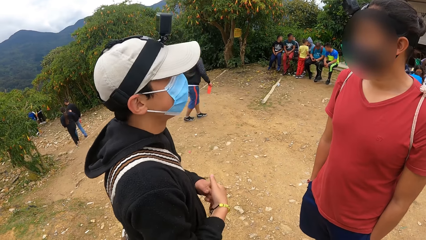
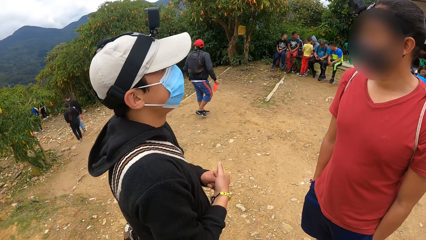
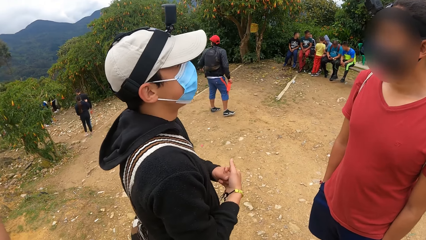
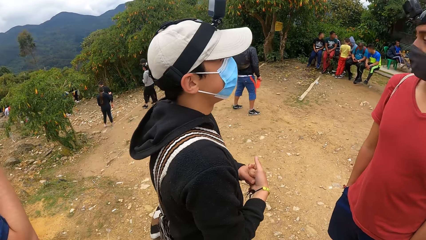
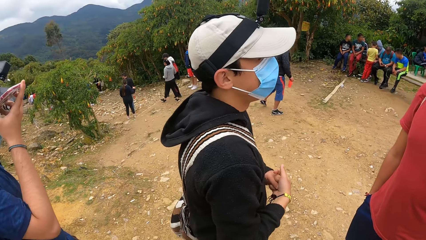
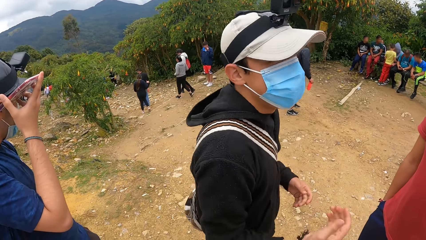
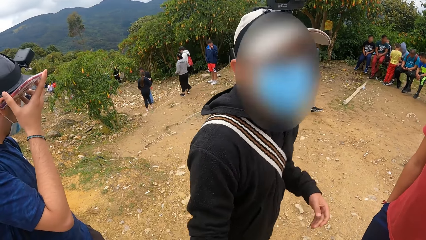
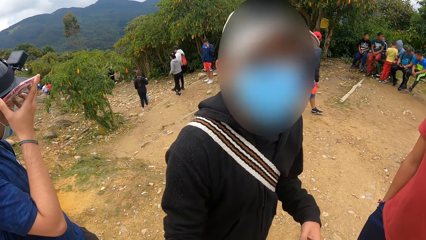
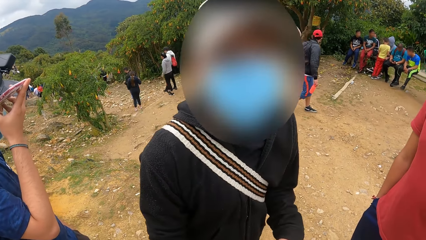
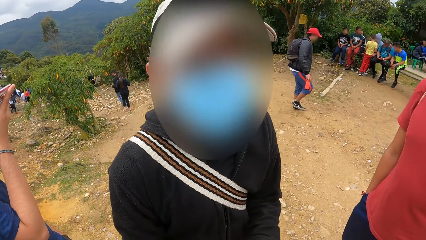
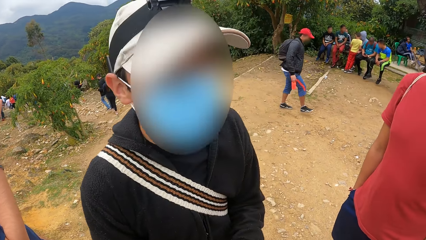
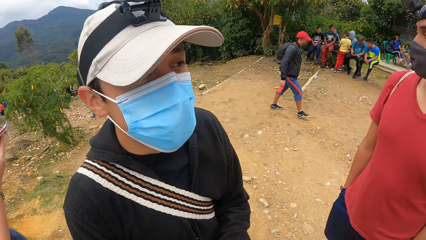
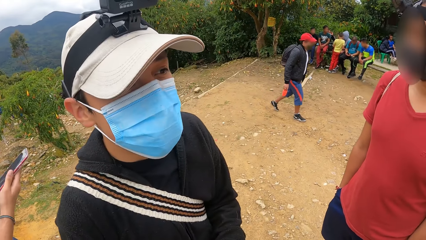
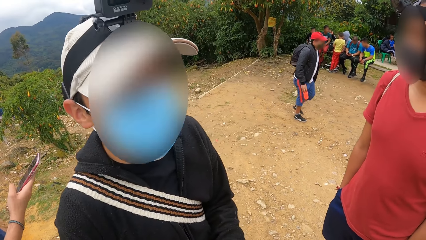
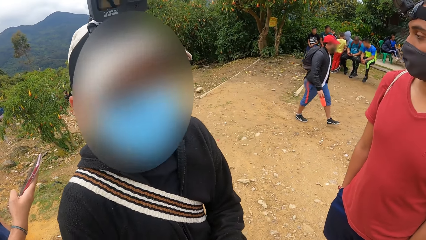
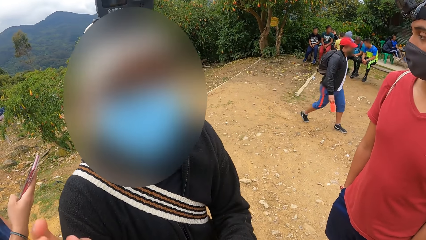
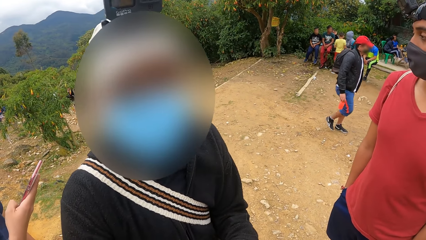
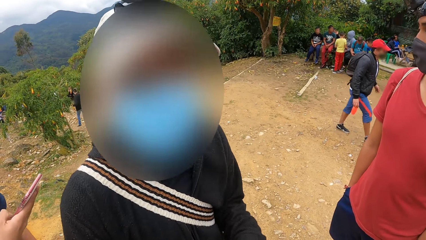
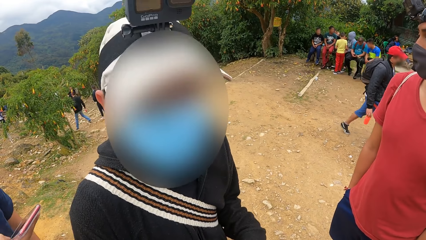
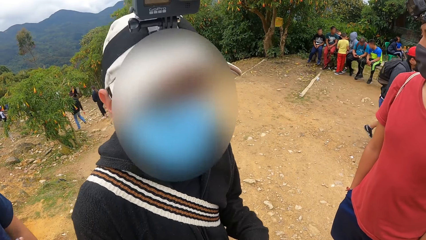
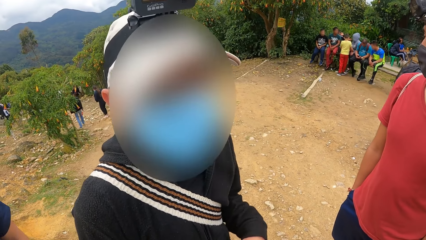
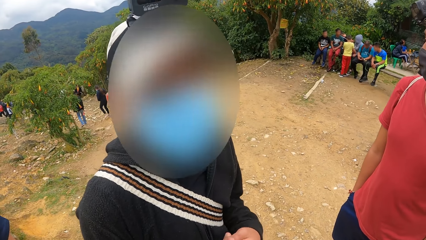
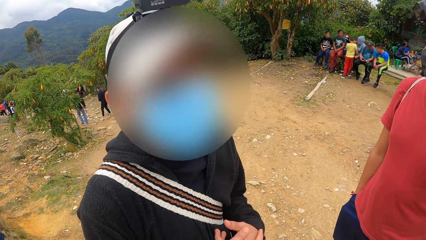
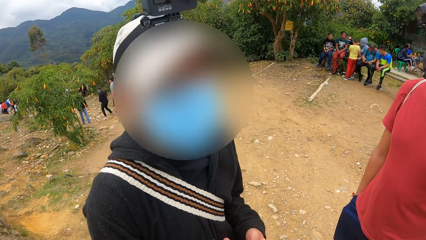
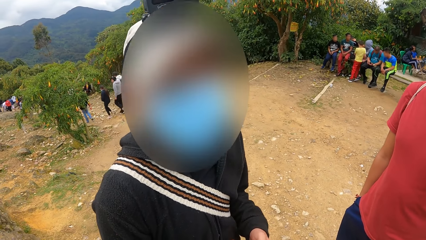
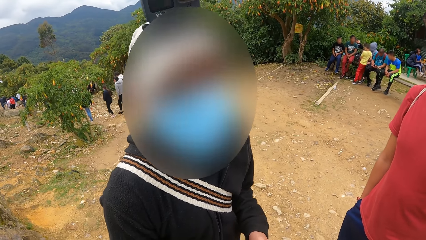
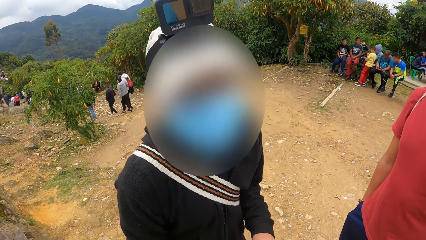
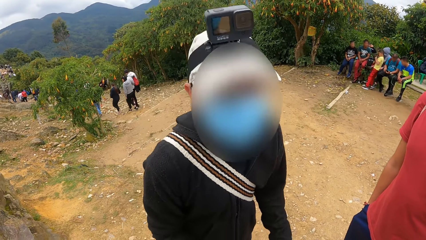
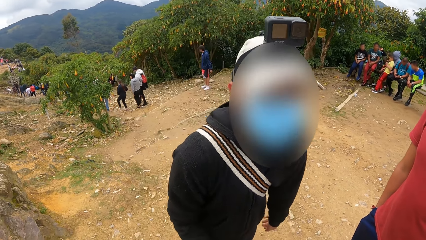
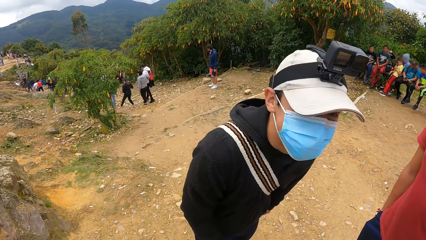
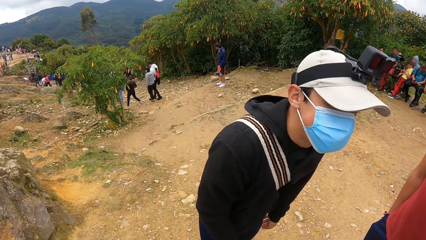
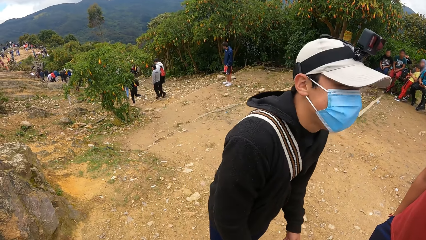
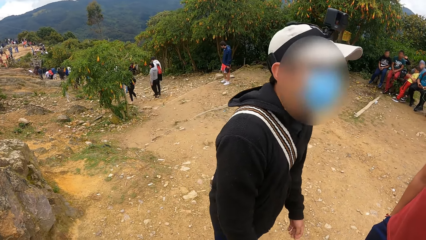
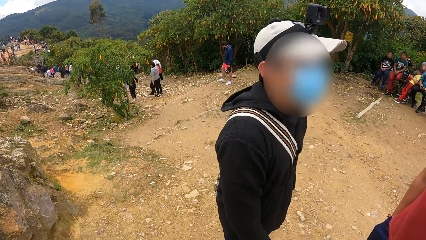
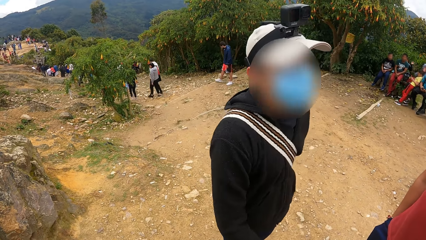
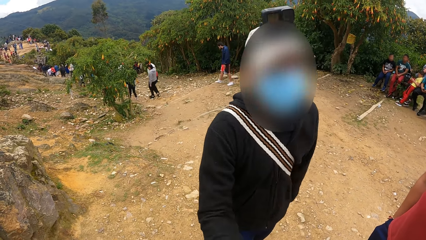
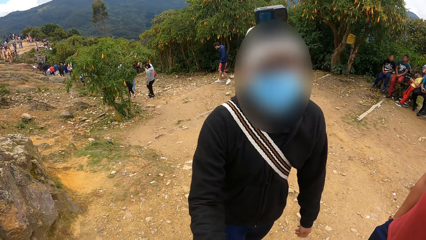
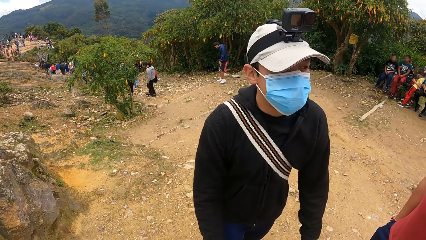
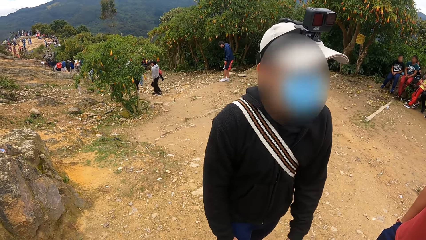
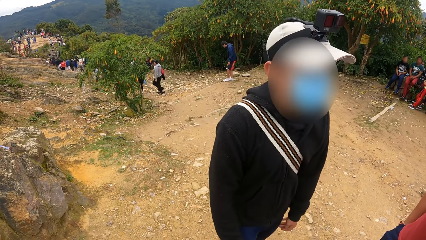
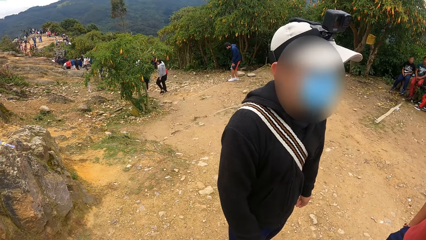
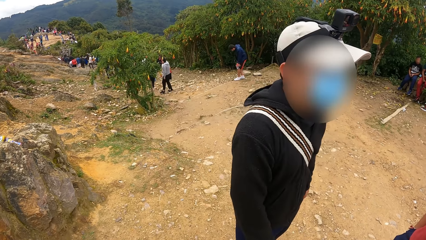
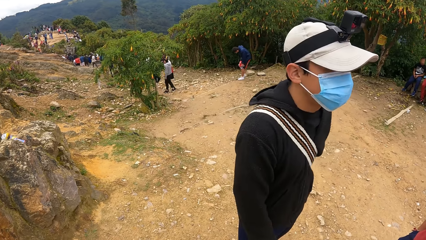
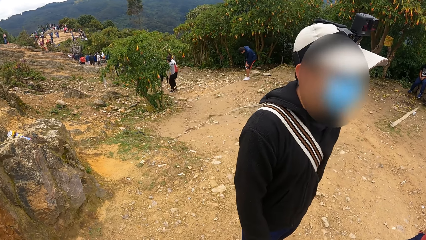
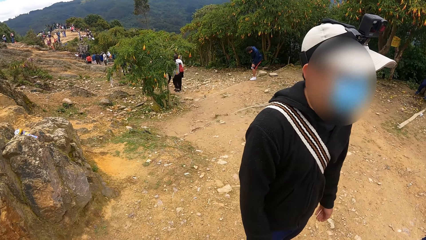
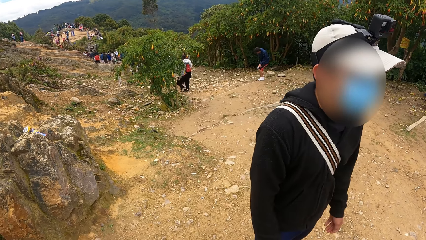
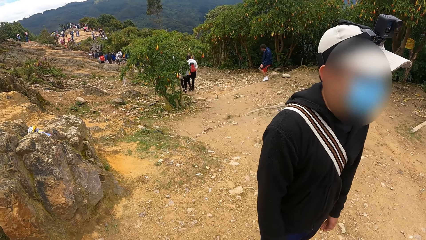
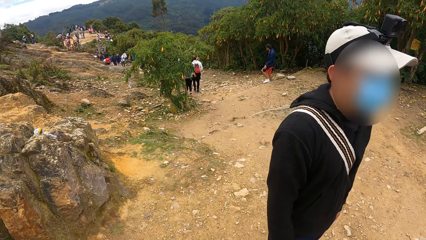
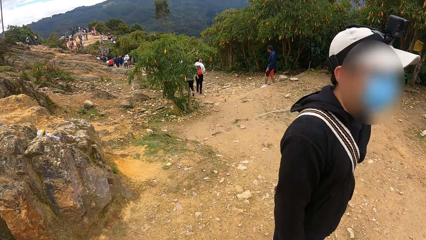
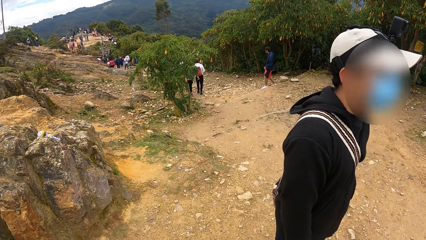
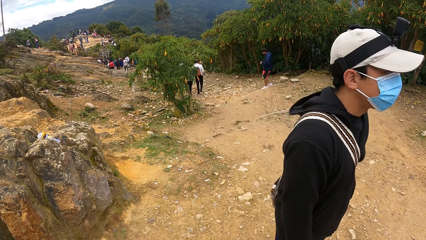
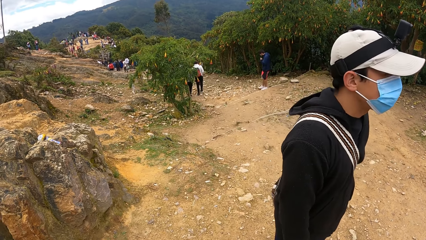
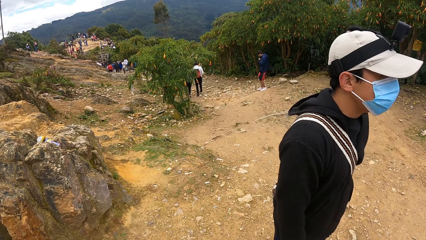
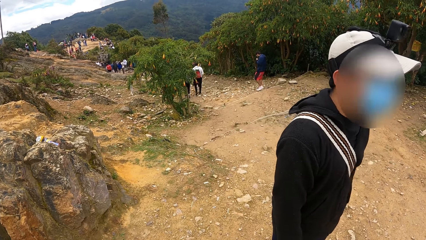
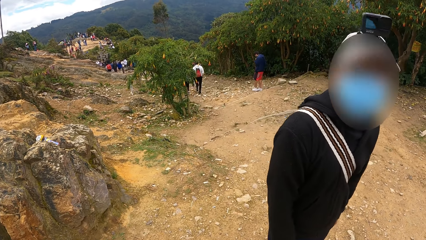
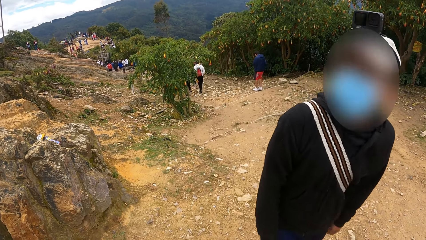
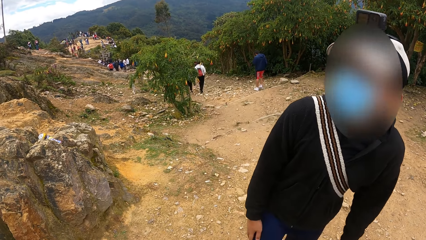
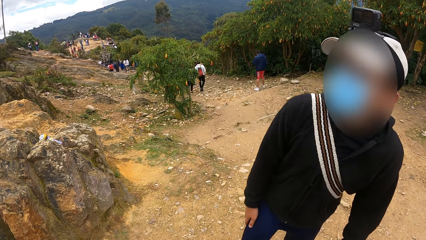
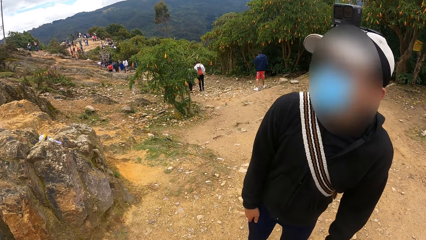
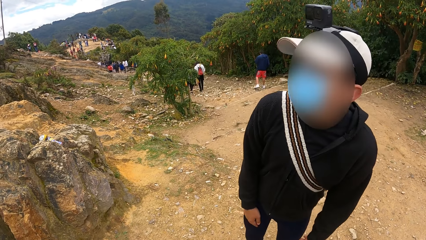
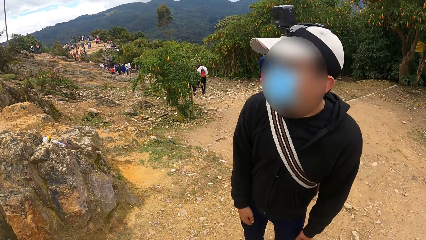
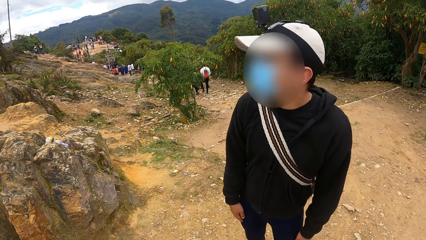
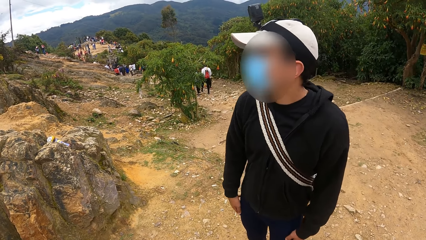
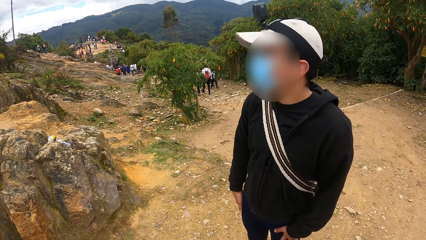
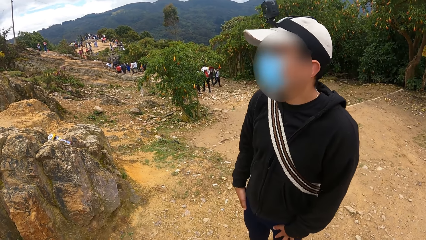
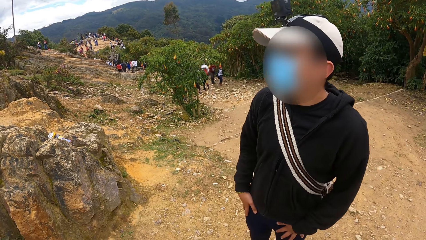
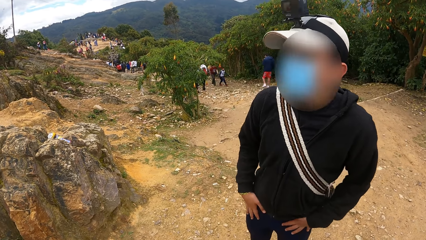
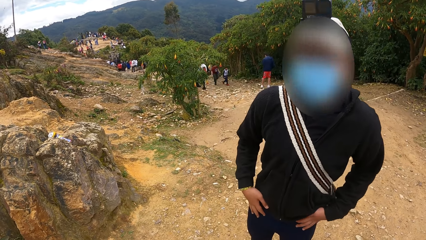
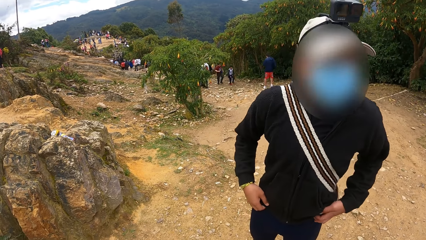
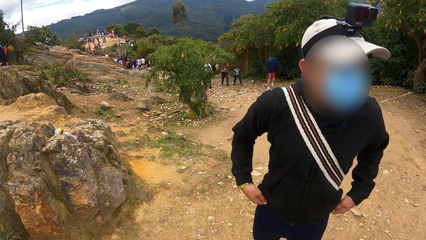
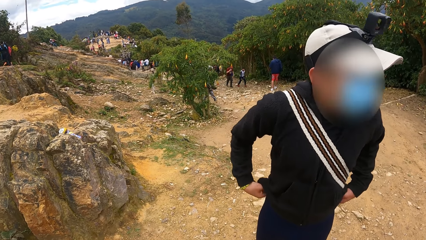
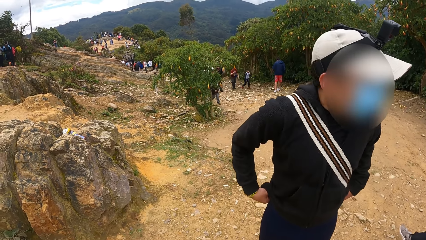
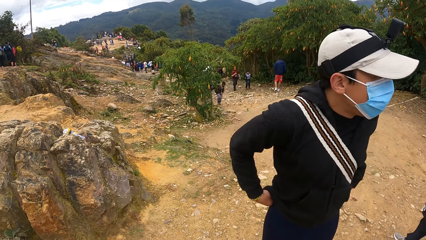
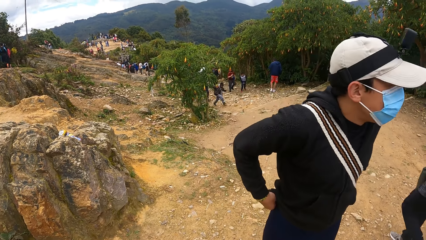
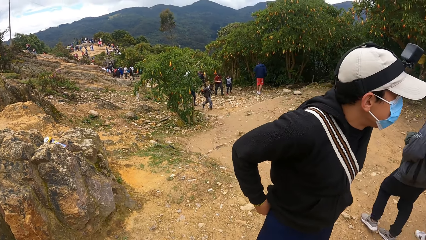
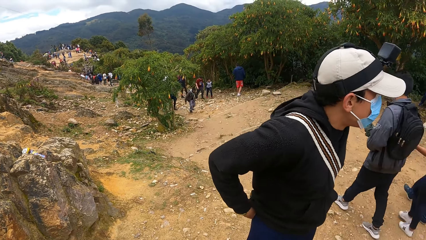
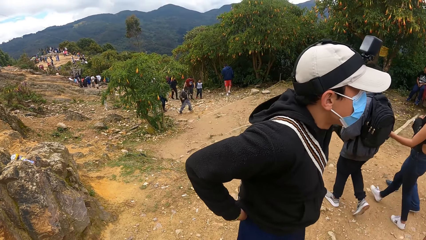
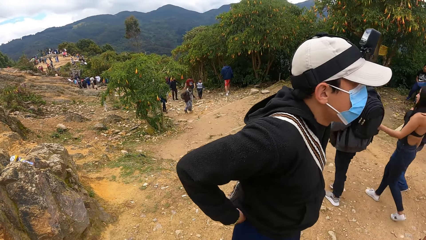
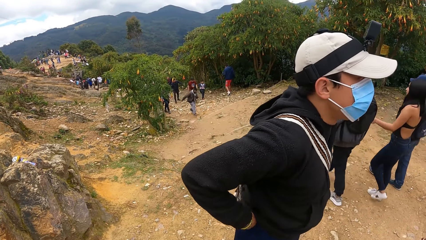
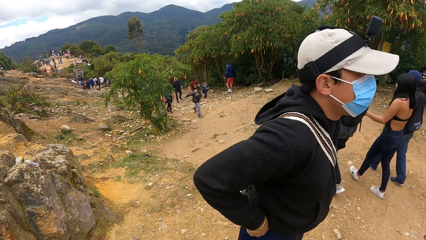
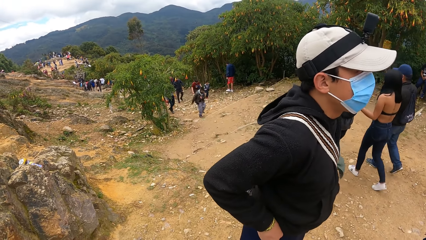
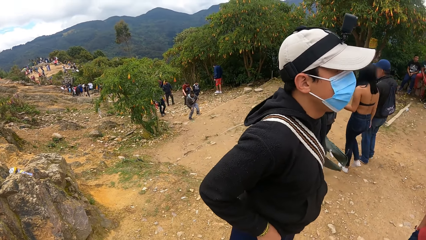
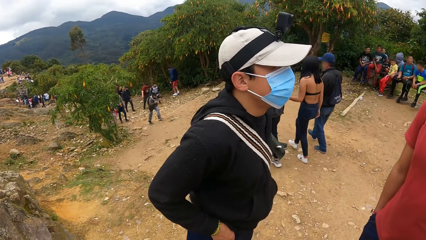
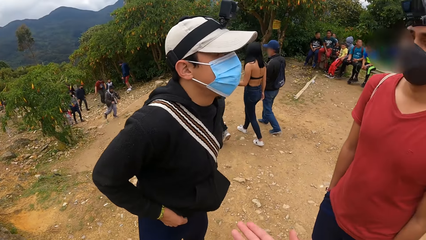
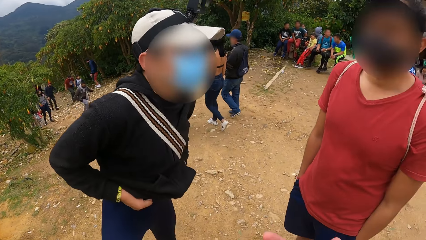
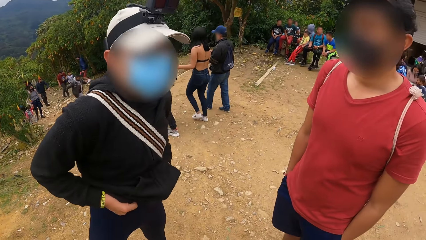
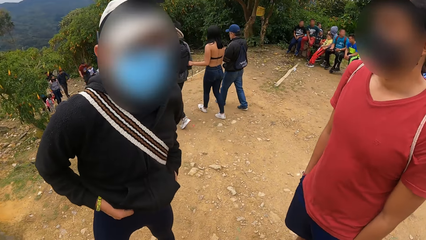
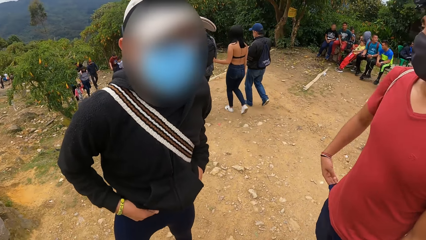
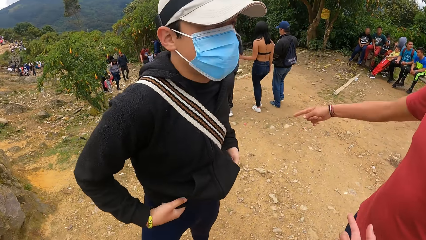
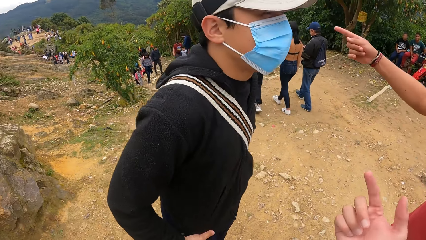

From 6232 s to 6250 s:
A man operates the cellphone with his right hand. Another man adjusts his trouser with both hands.
